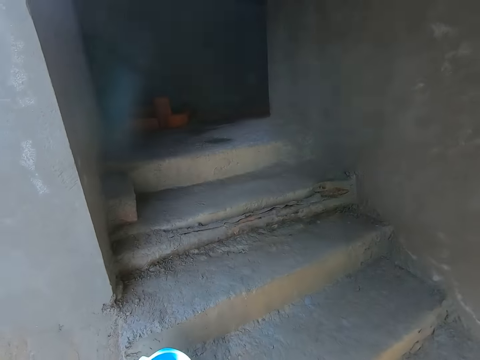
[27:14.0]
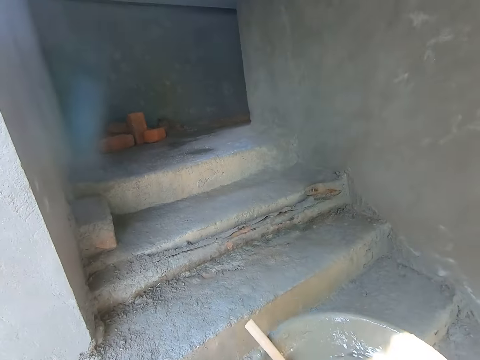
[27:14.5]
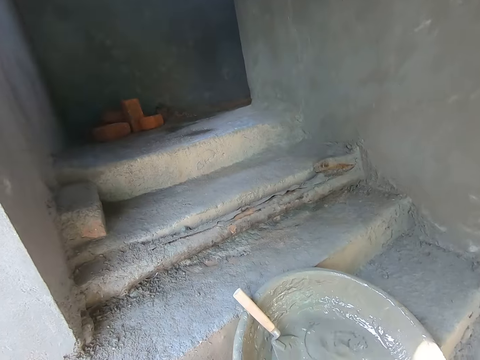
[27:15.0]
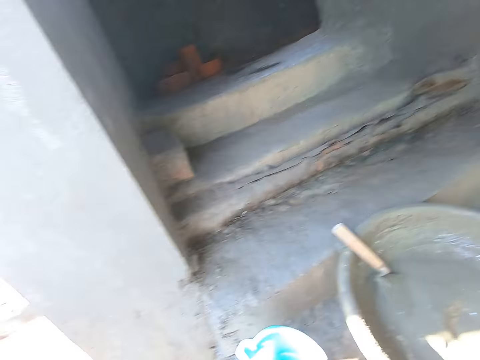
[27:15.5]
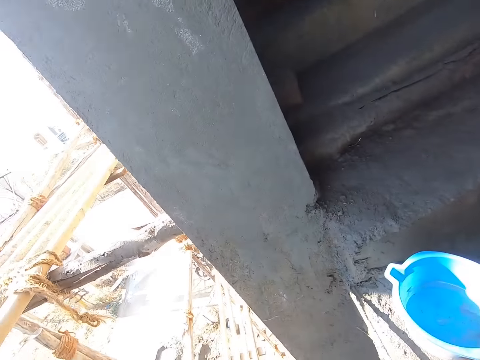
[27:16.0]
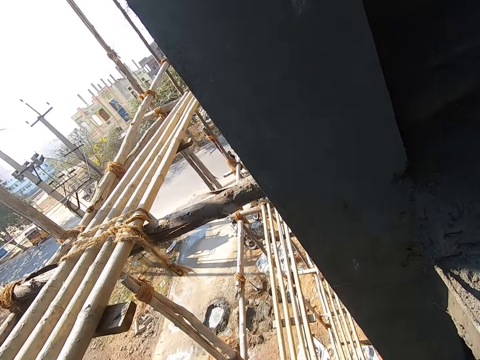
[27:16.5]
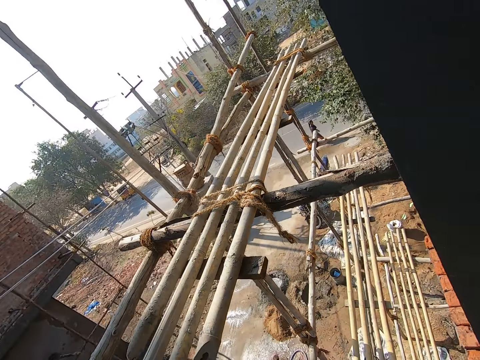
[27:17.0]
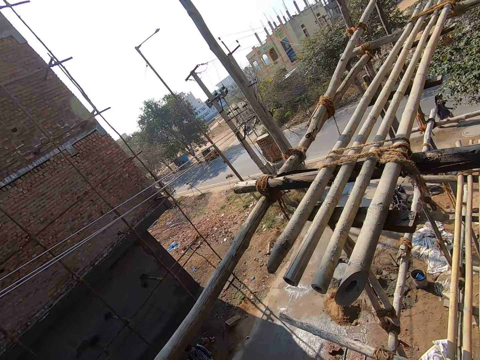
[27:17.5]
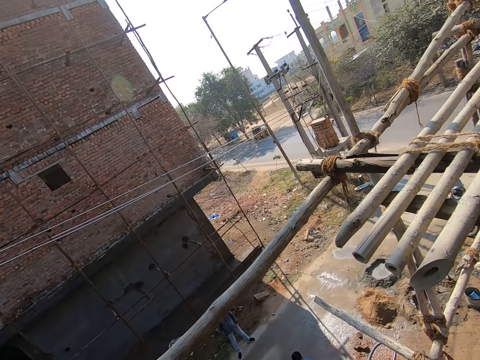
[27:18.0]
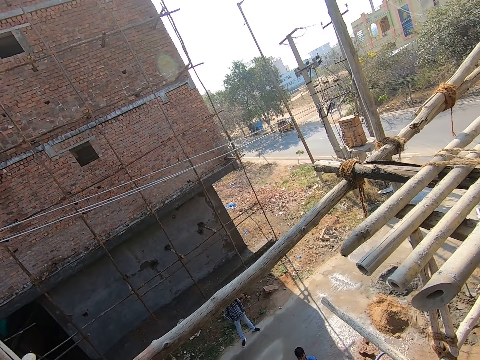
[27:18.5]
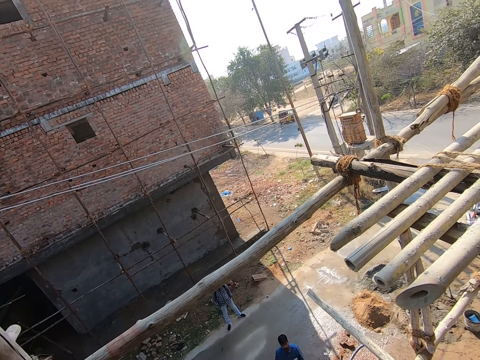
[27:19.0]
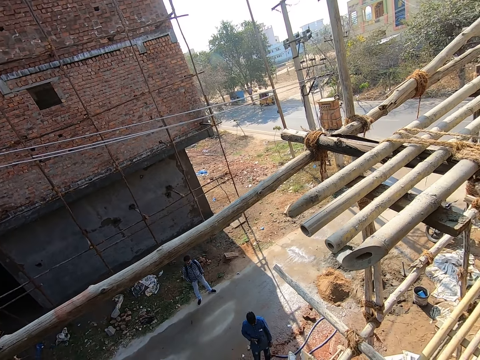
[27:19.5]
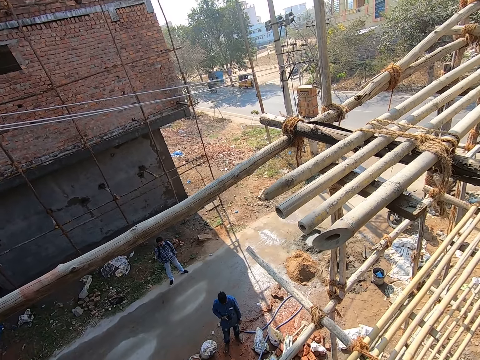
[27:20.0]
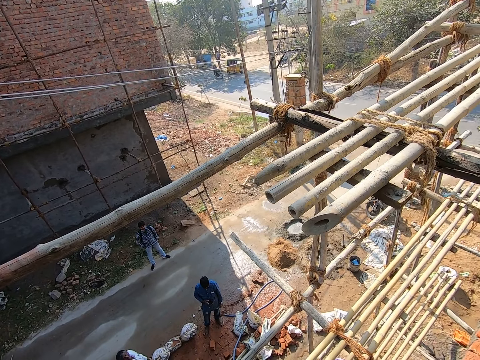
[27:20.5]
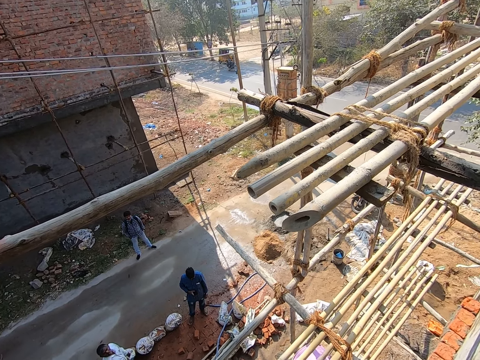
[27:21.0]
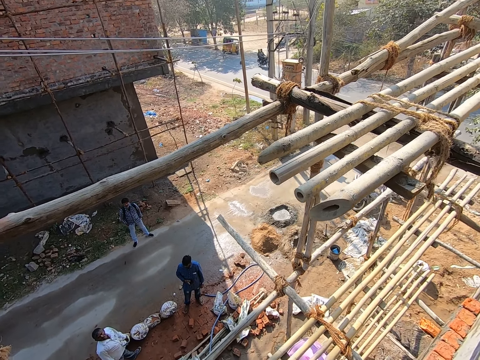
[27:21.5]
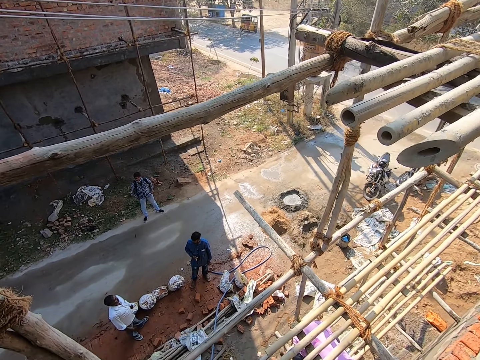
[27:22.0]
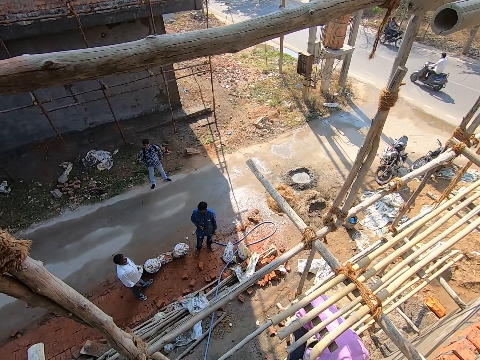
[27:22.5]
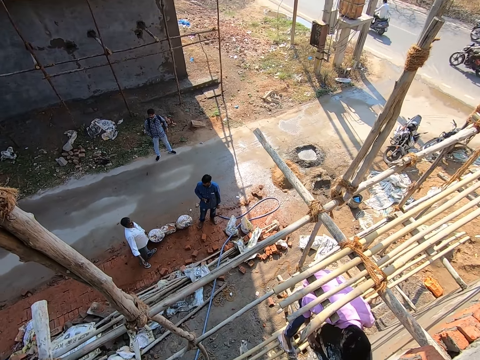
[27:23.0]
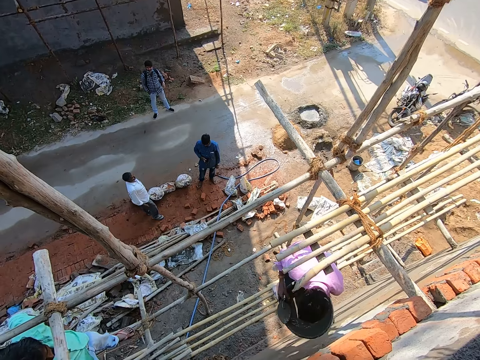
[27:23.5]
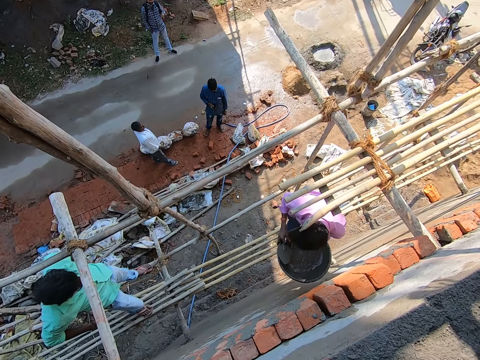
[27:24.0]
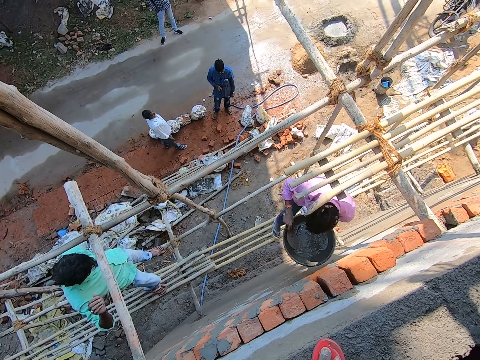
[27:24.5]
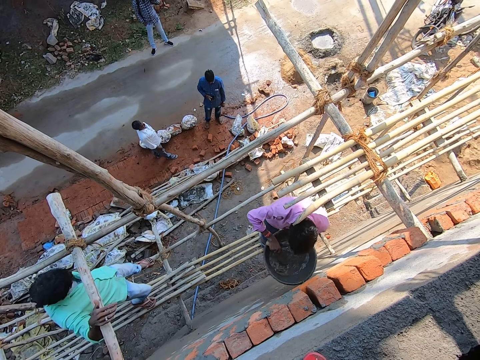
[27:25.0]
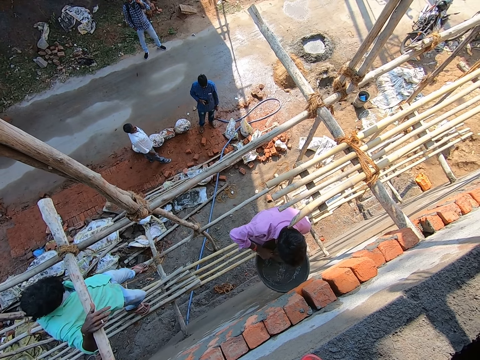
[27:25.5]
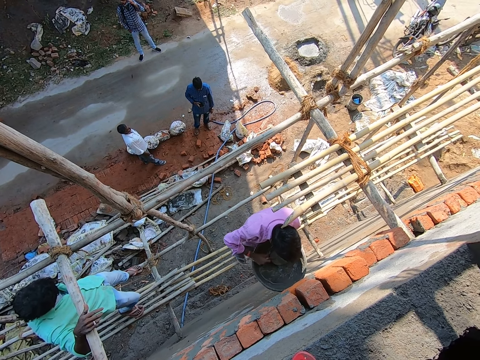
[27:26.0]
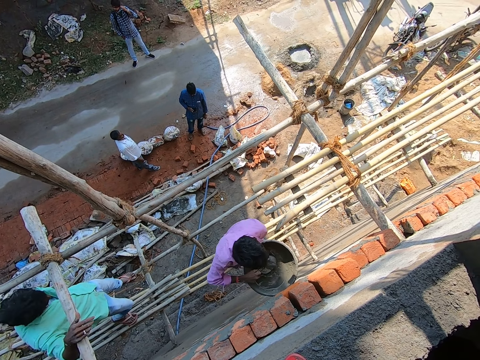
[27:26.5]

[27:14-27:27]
The camera wearer drops the pan of mortar on the stairs with both hands. They look around. A man holds a bowl of cement with his left hand. The camera wearer looks down. The man scoops cement from the bowl with a trowel in his right hand. The camera wearer talks to another man and the first man.

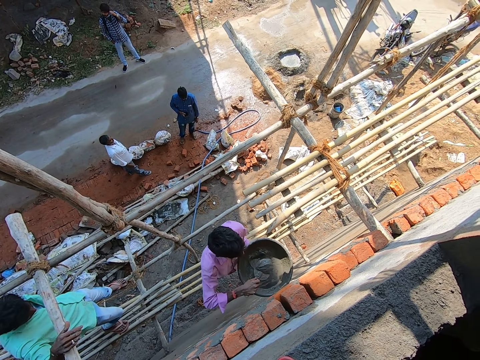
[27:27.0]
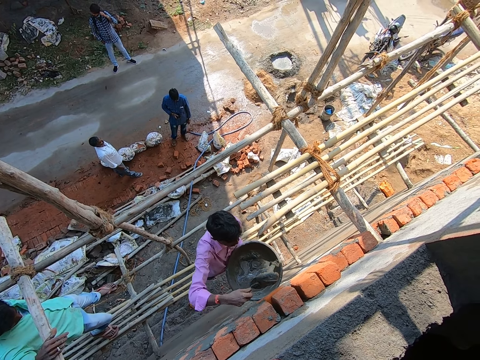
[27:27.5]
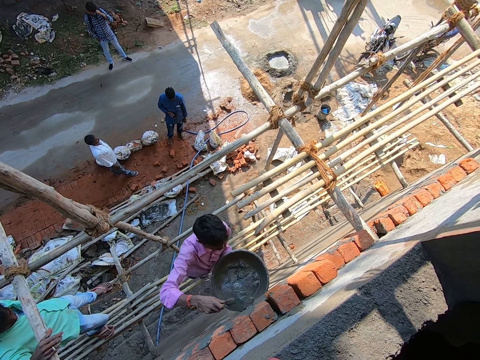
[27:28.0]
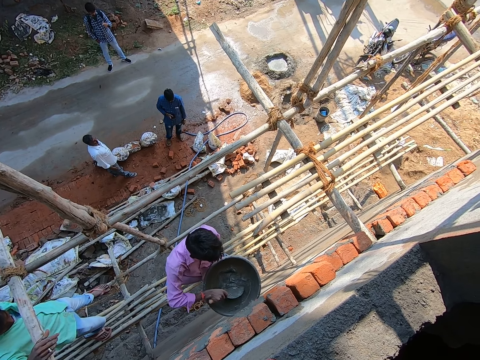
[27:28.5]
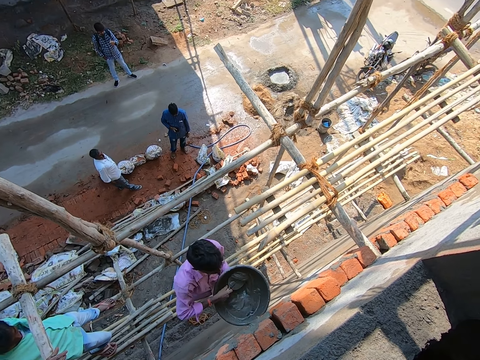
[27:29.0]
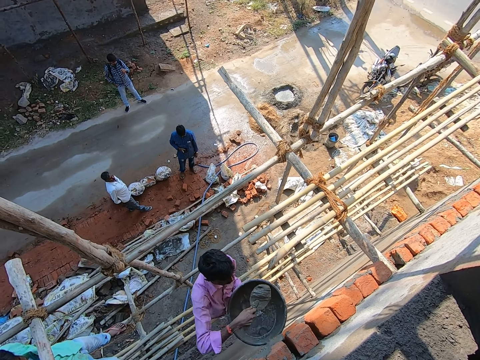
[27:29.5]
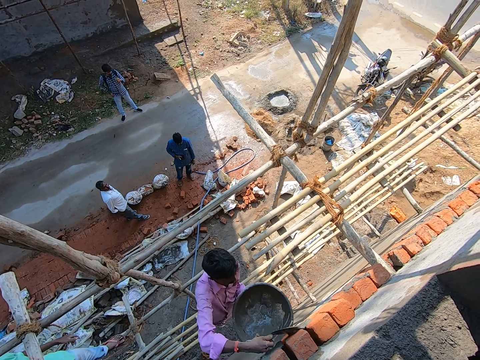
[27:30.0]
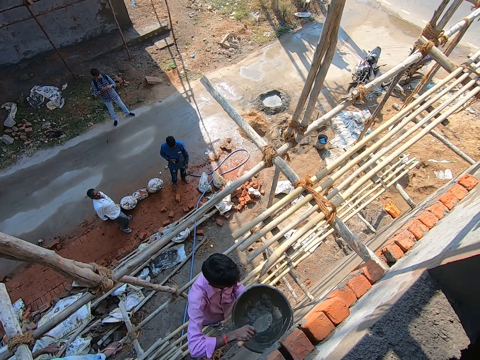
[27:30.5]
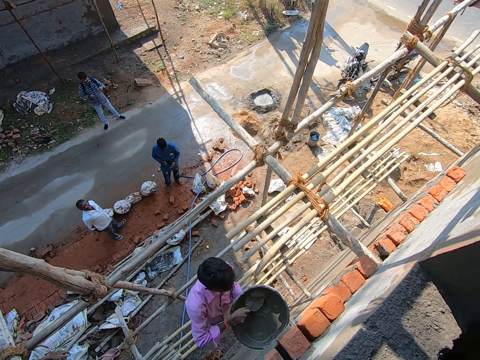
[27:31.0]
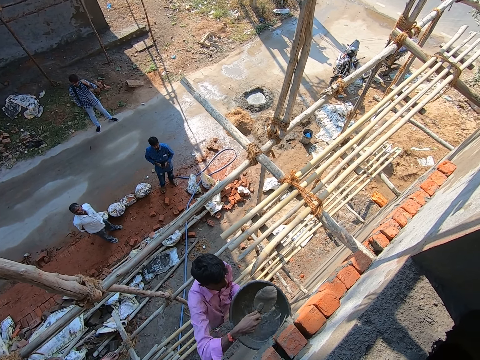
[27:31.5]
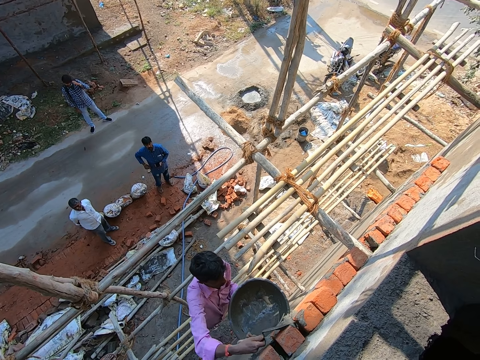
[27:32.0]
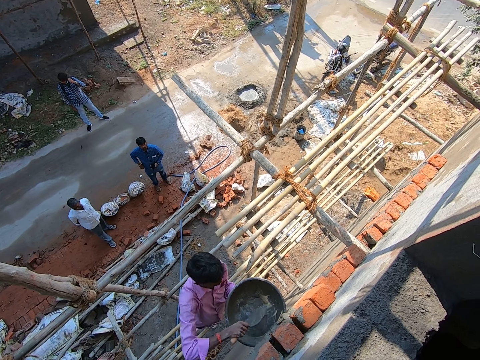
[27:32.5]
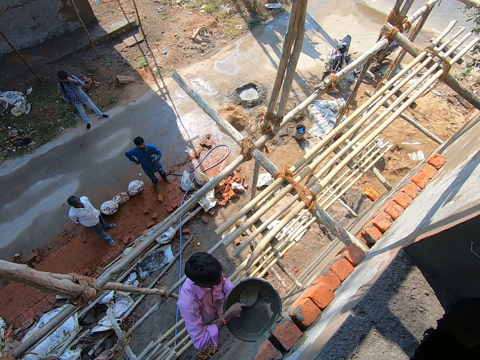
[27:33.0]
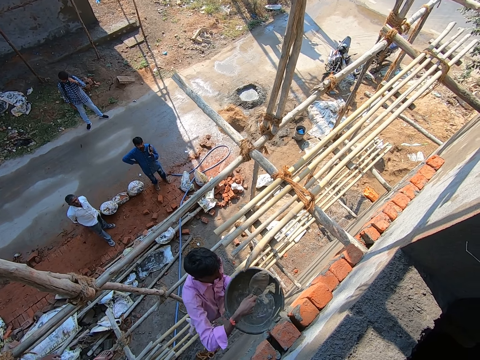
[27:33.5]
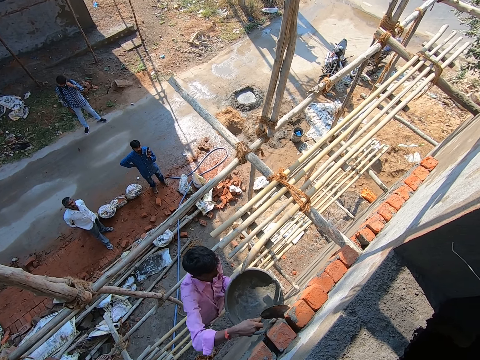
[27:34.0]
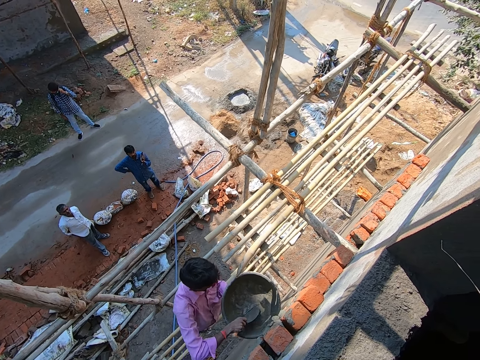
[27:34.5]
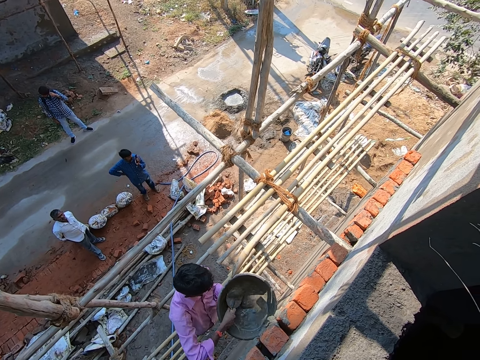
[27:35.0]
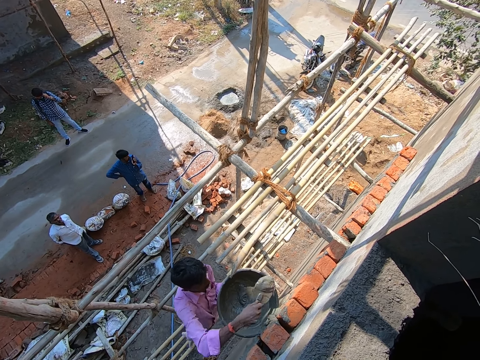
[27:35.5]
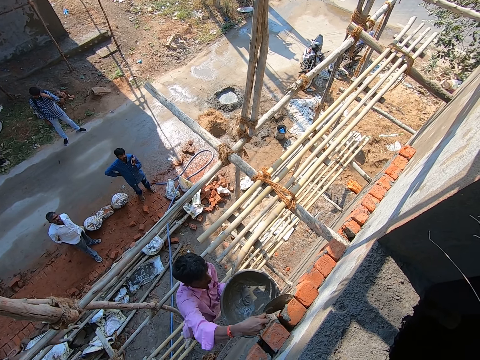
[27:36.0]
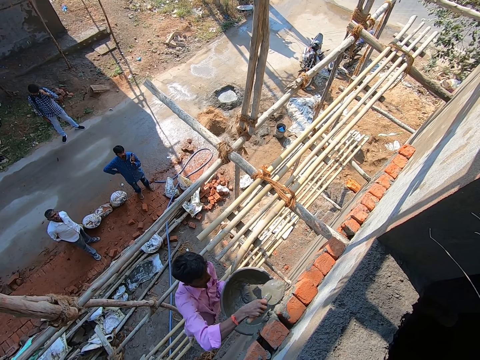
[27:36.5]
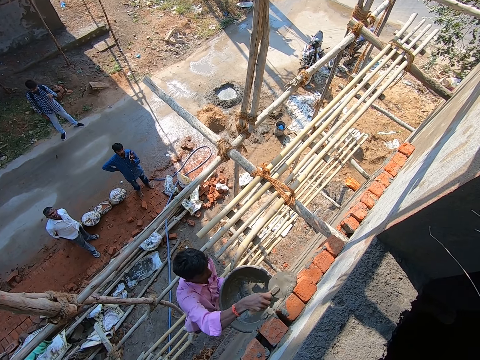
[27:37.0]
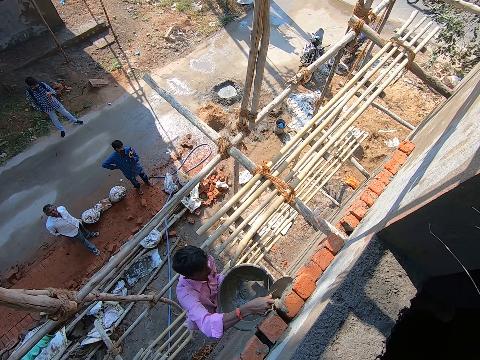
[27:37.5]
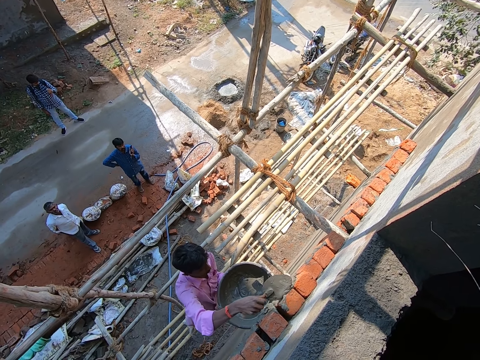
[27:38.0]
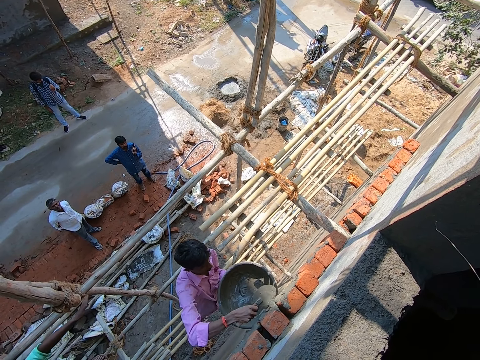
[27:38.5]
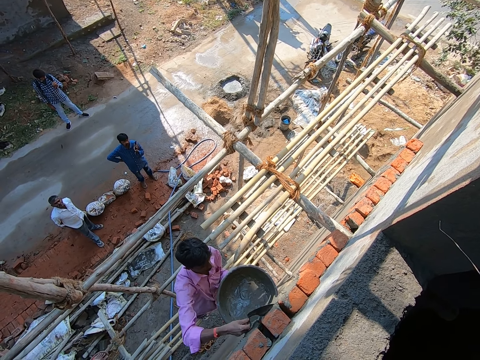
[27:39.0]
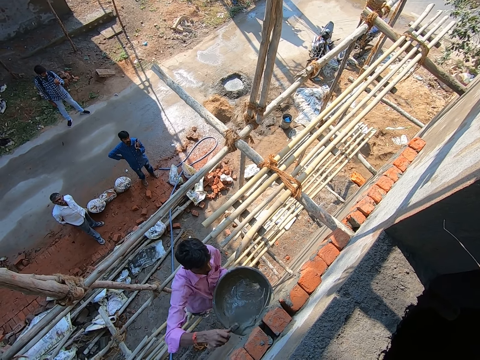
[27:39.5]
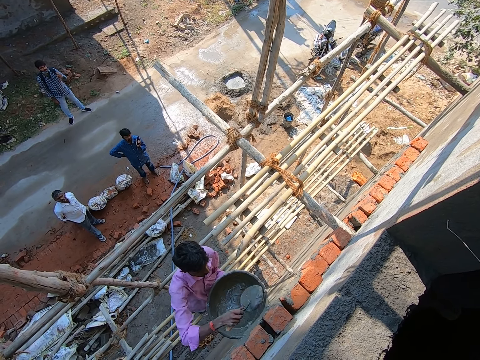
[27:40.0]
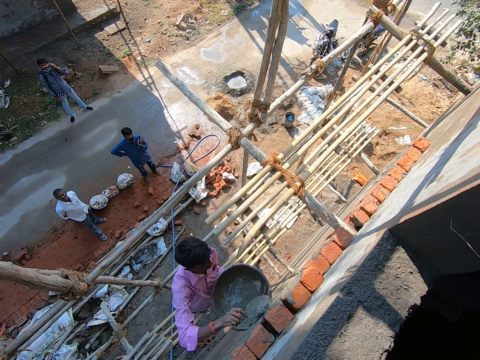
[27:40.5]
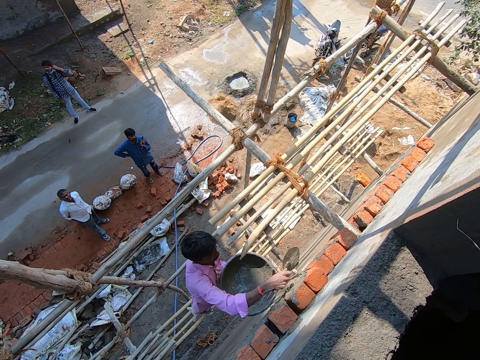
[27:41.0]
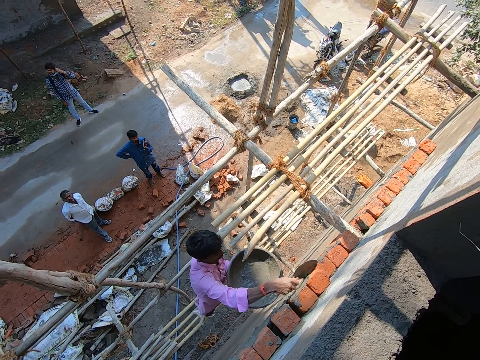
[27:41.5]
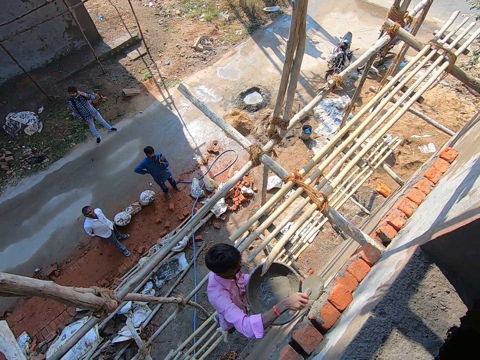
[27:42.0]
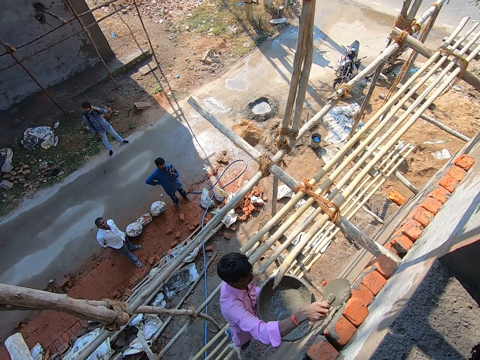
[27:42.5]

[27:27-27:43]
The man applies the cement on a brick wall with the trowel in his right hand. The man scoops cement from the bowl with the trowel in his right hand. The man applies the cement on the brick wall with the trowel in his right hand. The man scoops cement from the bowl with the trowel in his right hand. The man applies the cement on the brick wall with the trowel in his right hand. The man scoops cement from the bowl with the trowel in his right hand. The man applies the cement on the brick wall with the trowel in his right hand. The man scoops cement from the bowl with the trowel in his right hand. The man applies the cement on the brick wall with the trowel in his right hand. The man smoothens the cement on the brick wall with the trowel in his right hand. The camera wearer converses with the man. The man talks to the camera wearer.
